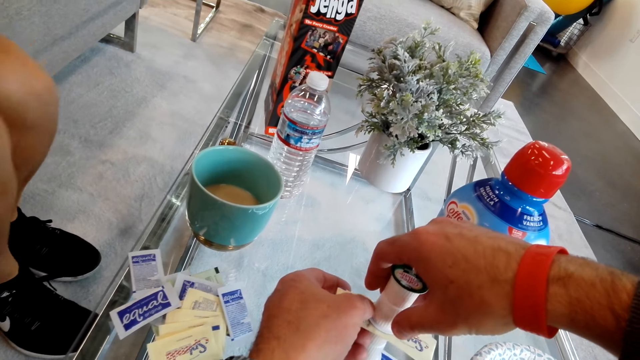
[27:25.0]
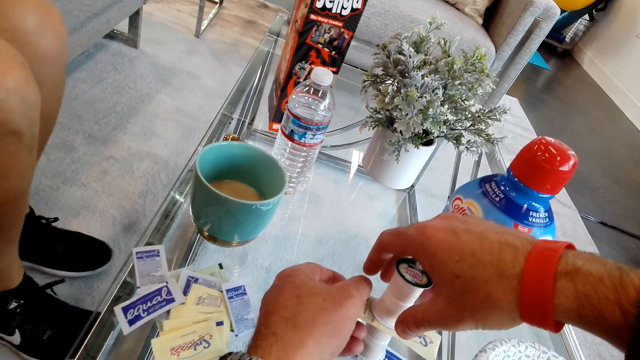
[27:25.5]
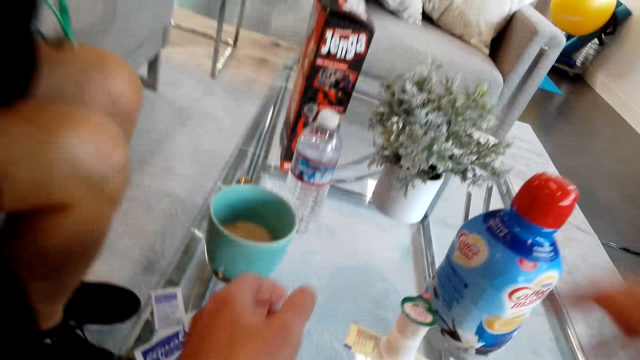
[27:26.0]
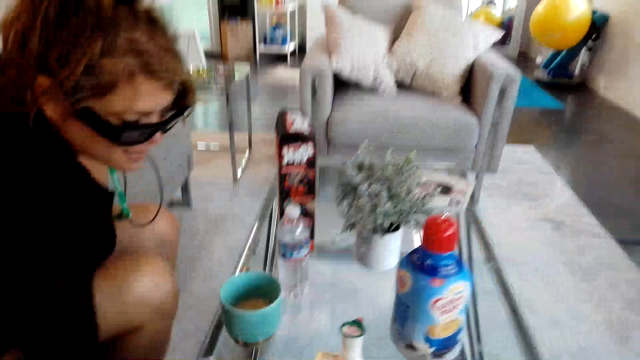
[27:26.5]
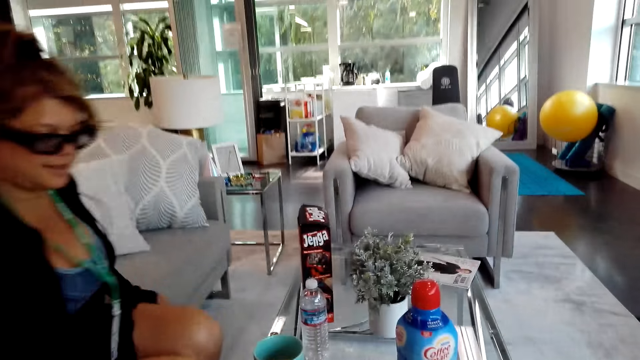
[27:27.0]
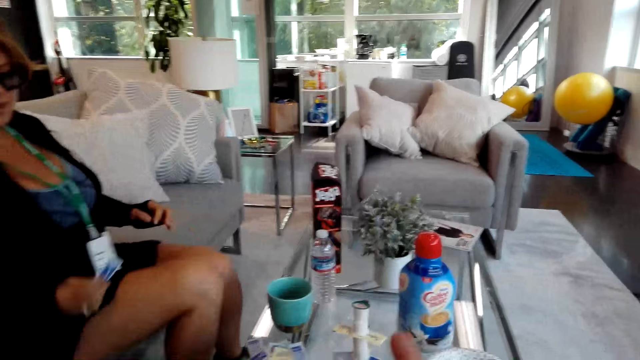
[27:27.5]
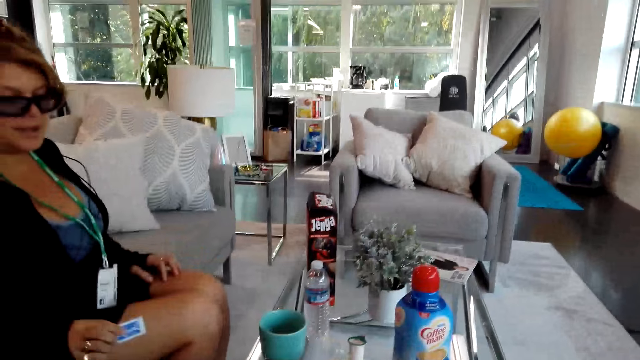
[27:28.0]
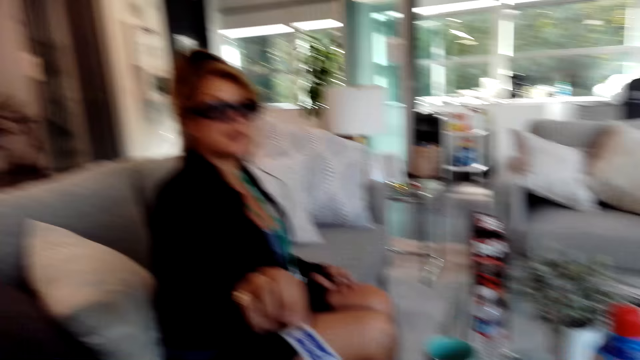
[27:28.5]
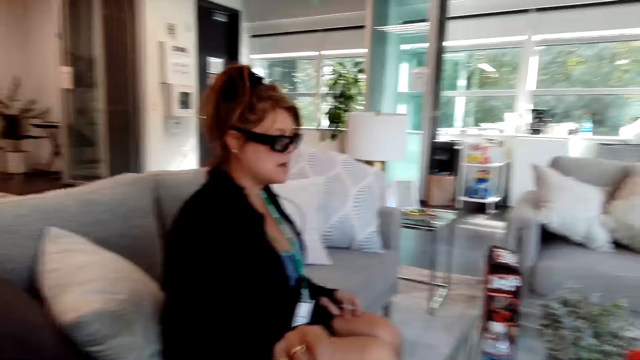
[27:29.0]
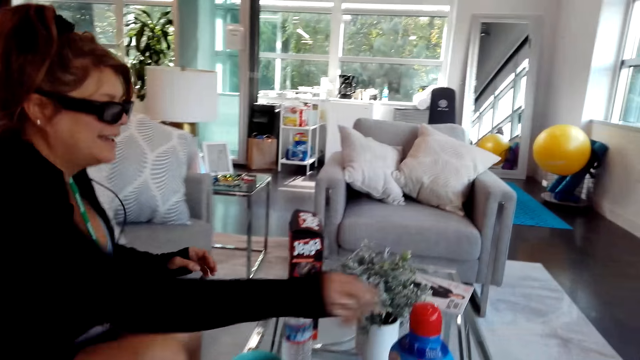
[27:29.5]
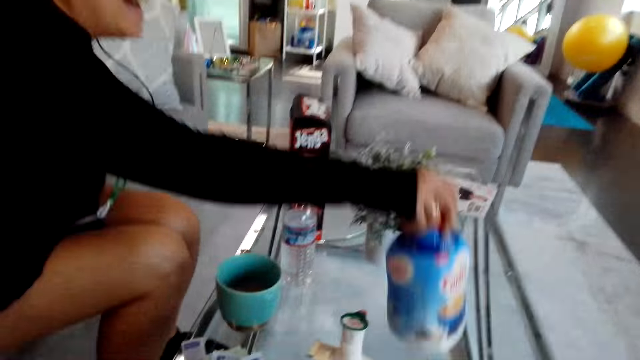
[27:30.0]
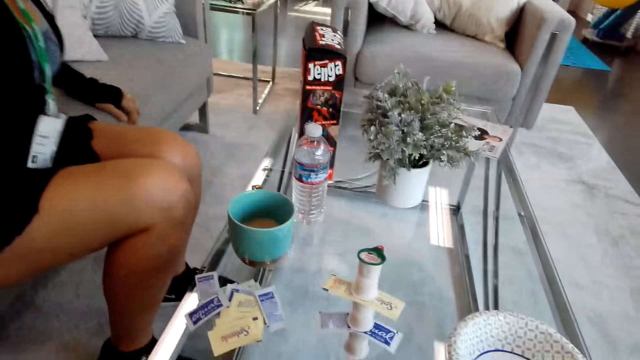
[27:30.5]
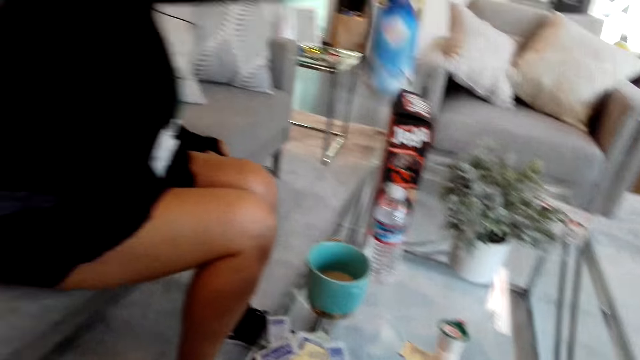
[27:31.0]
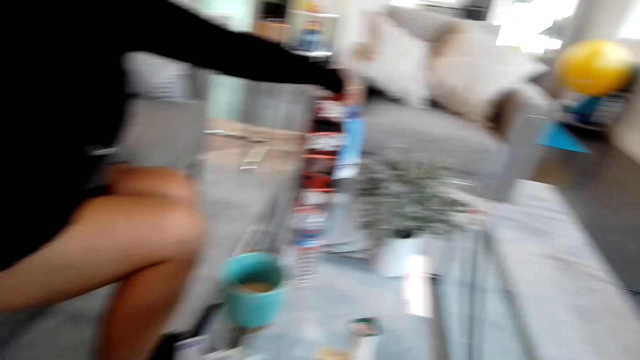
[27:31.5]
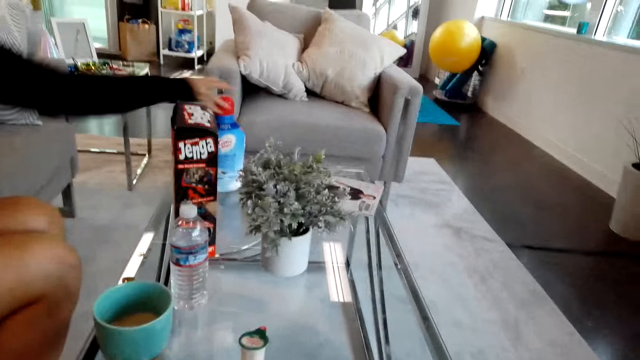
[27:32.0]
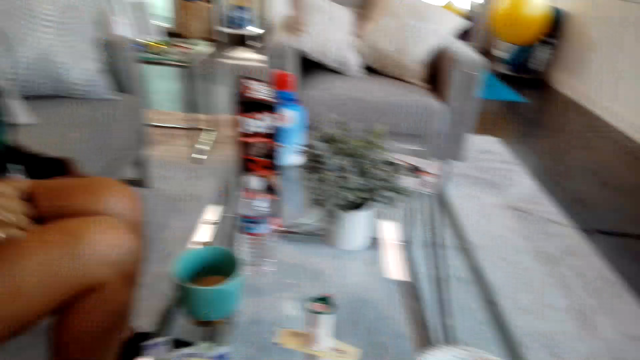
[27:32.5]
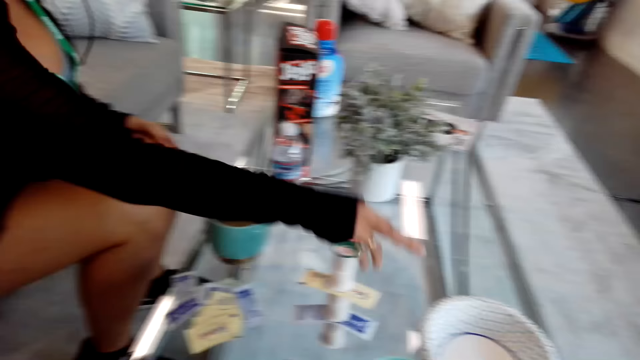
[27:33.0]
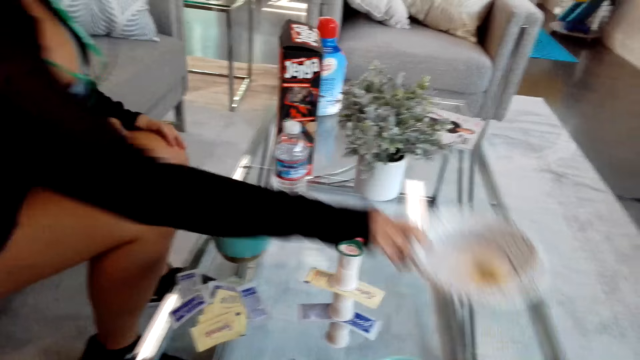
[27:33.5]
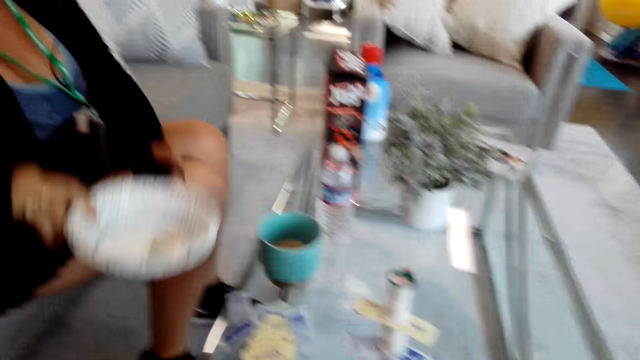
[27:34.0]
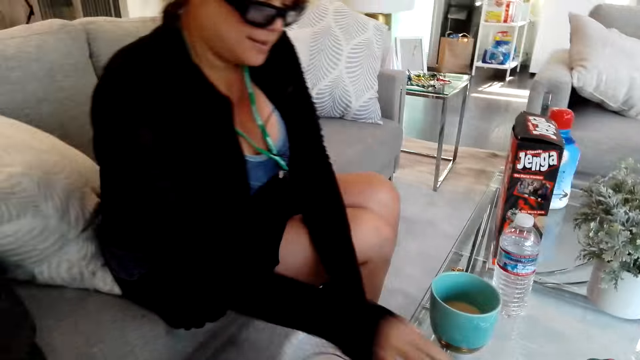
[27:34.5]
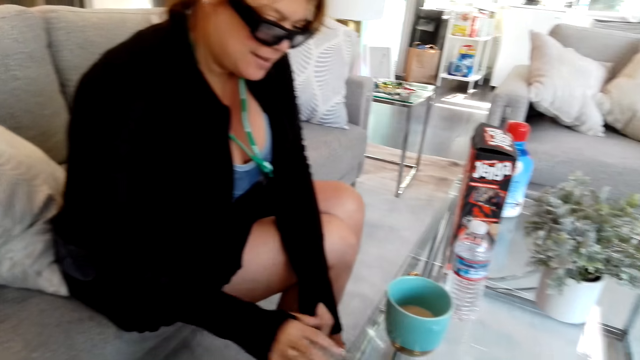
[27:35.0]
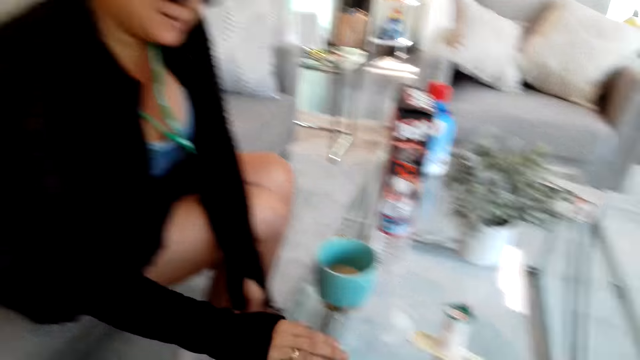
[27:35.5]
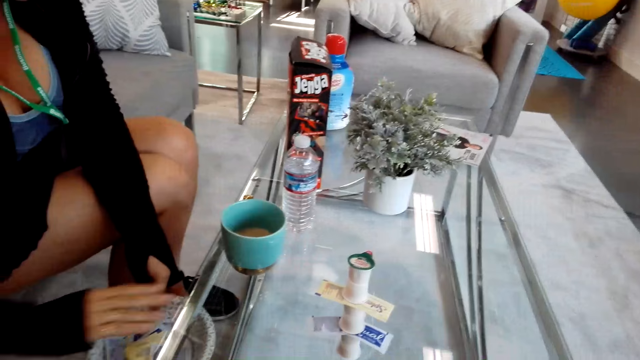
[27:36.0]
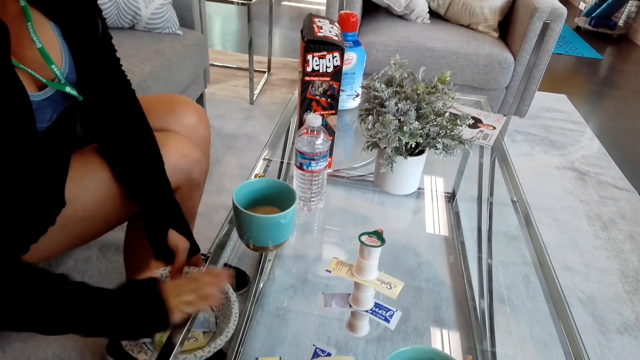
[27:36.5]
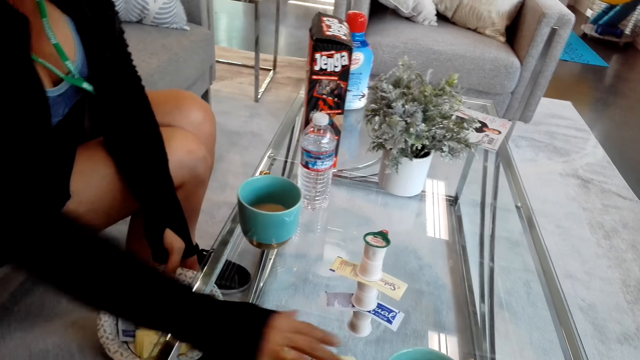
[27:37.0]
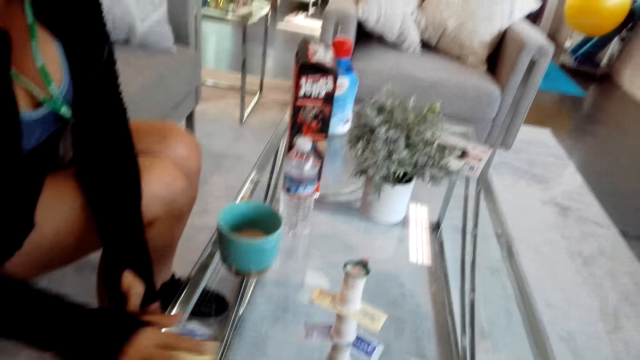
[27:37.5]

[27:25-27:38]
A girl sits down. The camera wearer holds something. The girl picks up the bottle on the table and places the bottle on the table. The girl picks up the plate on the table, wipes the table and collects the papers on the table.

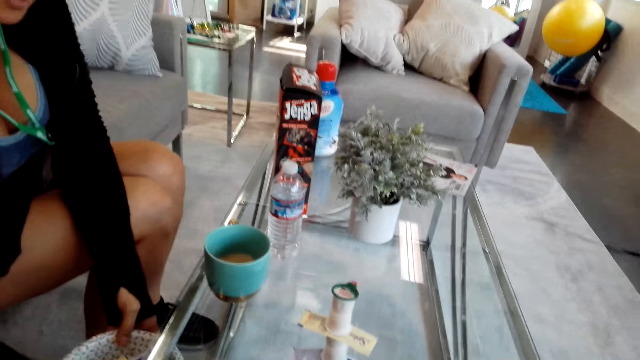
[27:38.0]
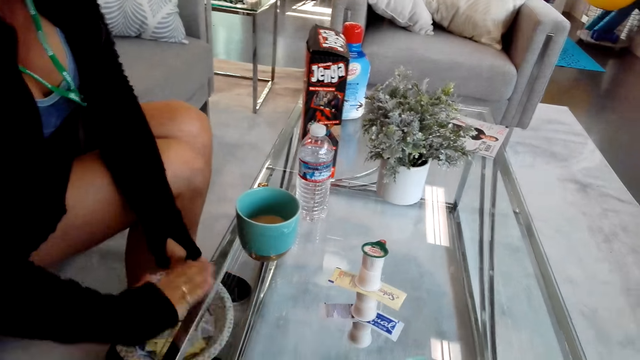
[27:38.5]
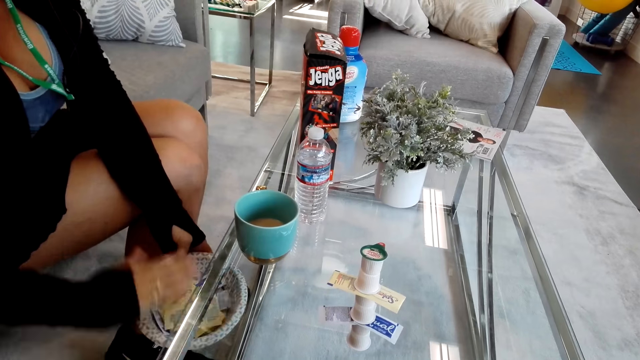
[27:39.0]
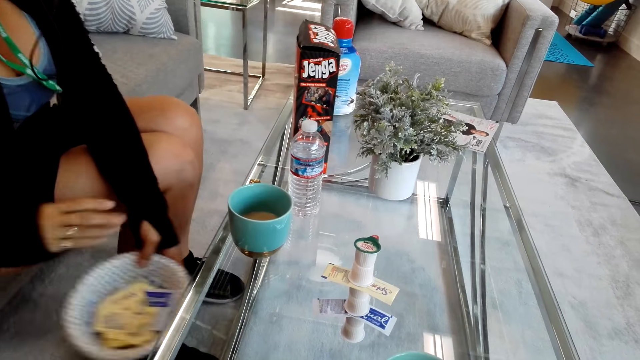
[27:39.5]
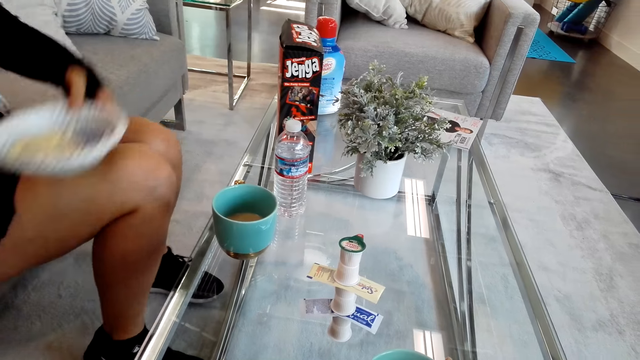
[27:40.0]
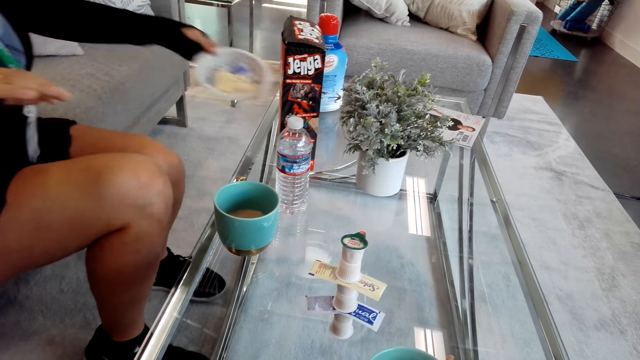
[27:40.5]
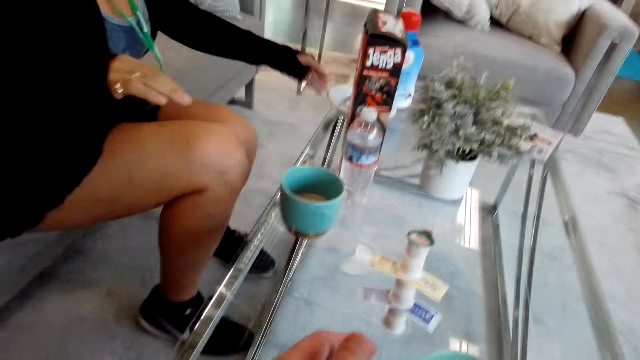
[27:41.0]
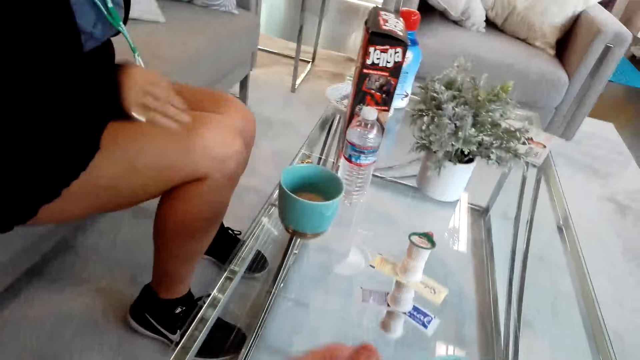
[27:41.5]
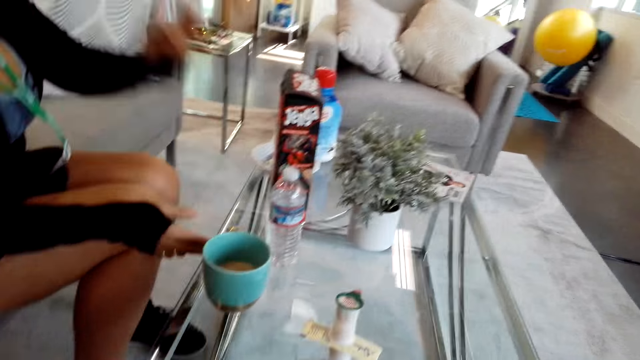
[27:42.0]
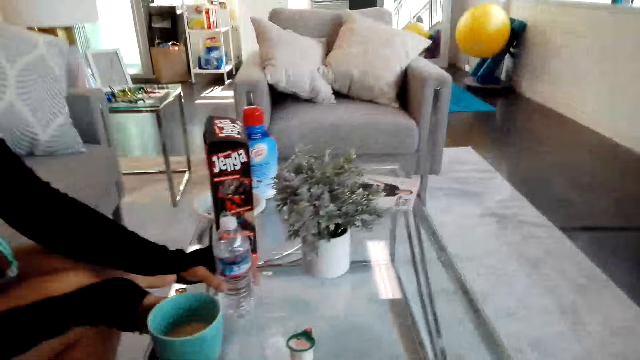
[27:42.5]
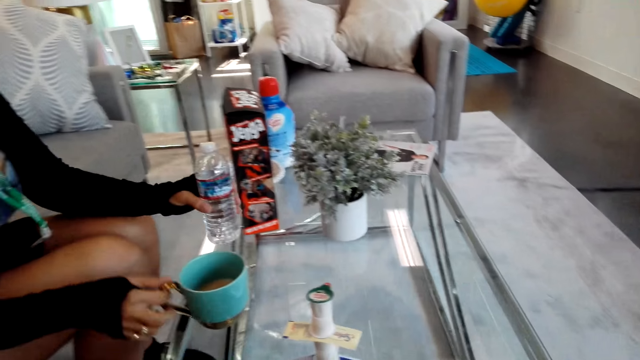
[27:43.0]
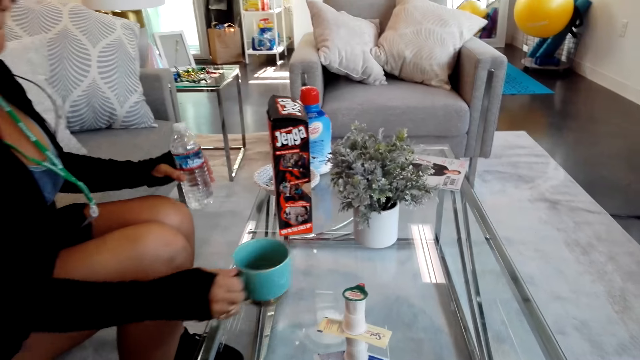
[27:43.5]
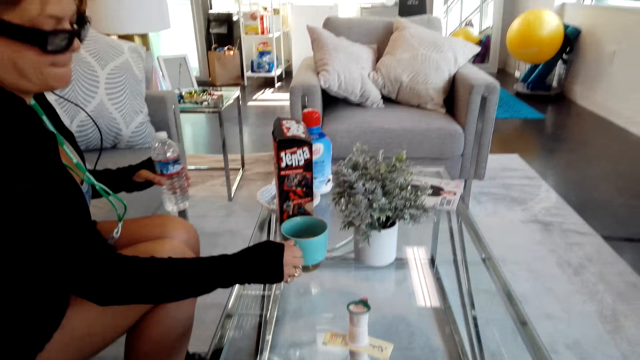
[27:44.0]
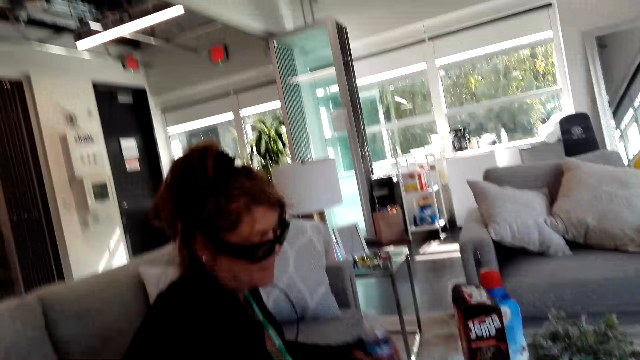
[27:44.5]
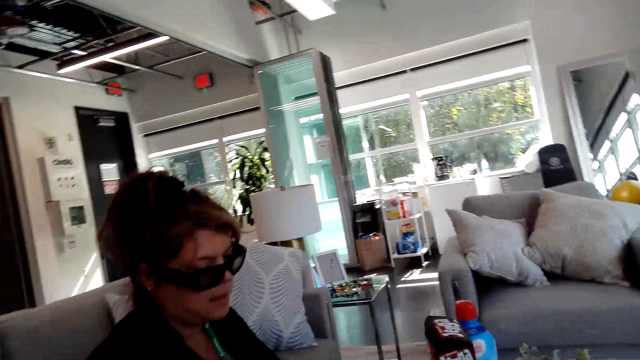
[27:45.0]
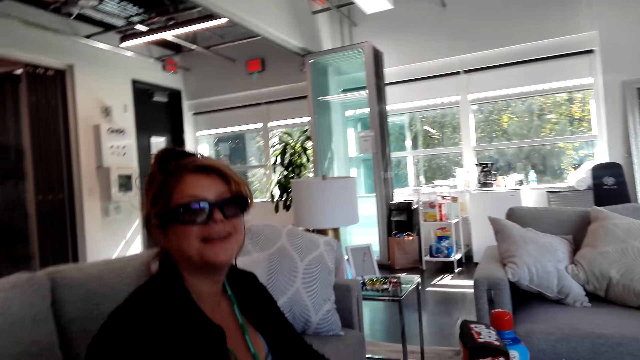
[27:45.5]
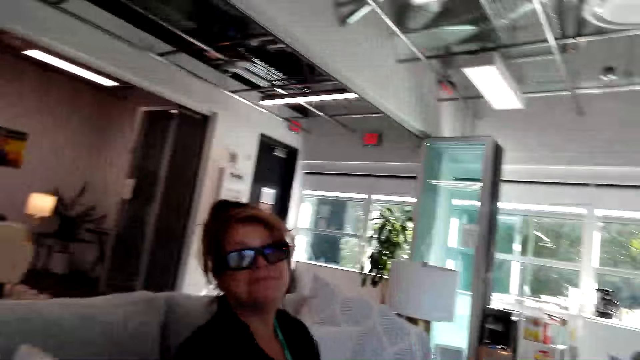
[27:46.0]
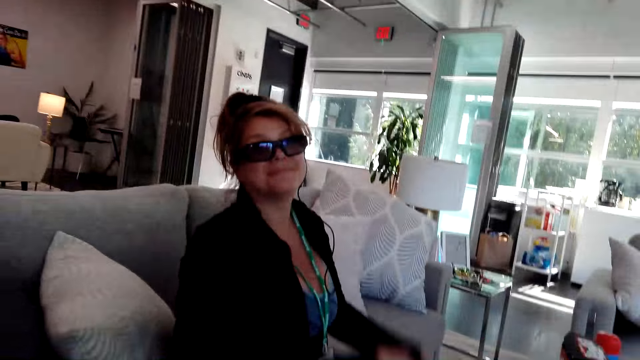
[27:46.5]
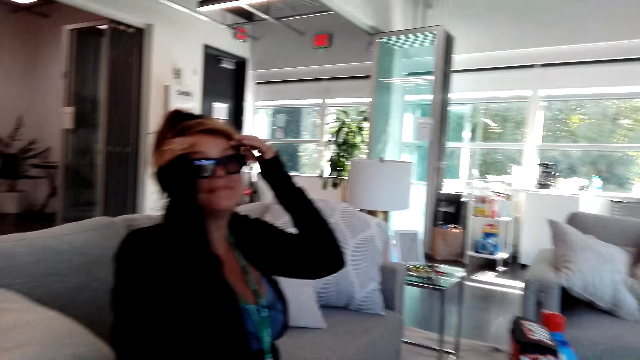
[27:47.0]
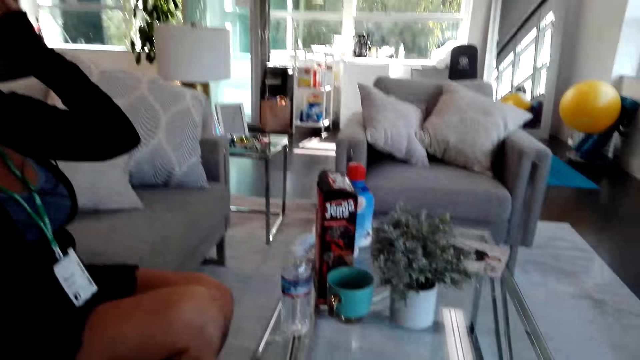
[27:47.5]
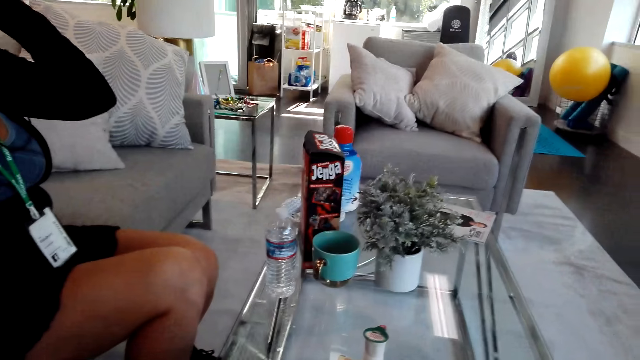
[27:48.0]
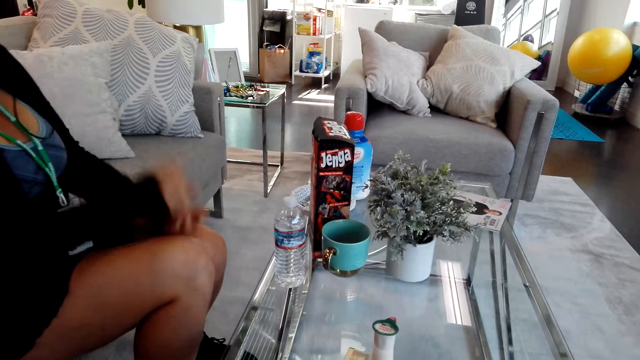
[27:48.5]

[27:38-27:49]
The camera wearer talks to a girl. The girl places the plate on the table, picks up the mug on the table, picks up the water bottle on the table and moves a cup. The camera wearer talks to the girl. The girl touches the glasses.
